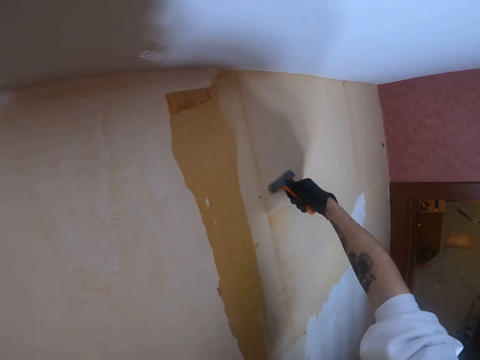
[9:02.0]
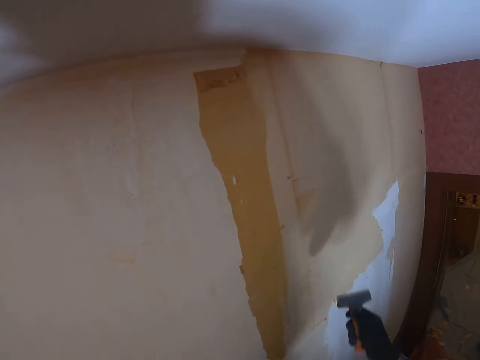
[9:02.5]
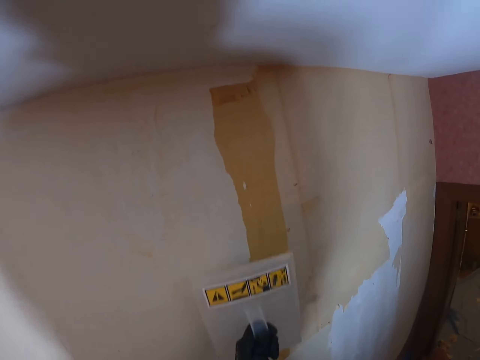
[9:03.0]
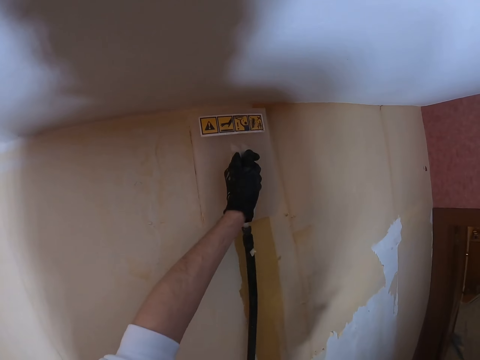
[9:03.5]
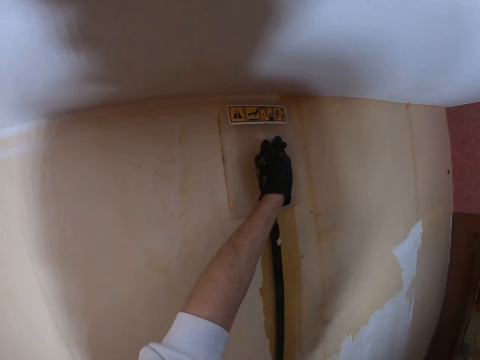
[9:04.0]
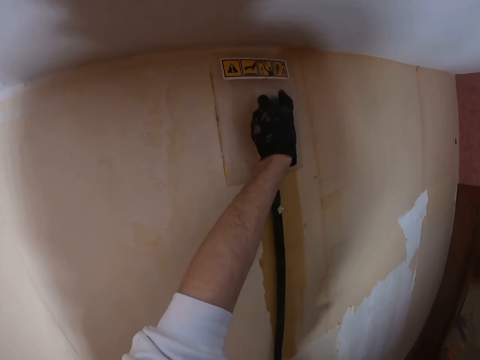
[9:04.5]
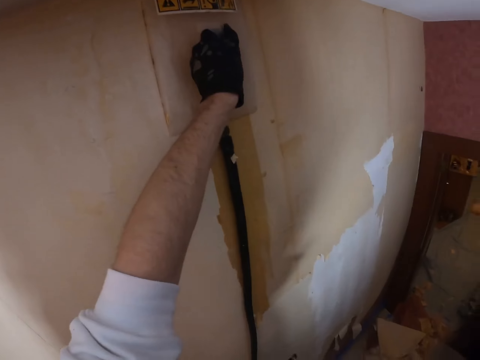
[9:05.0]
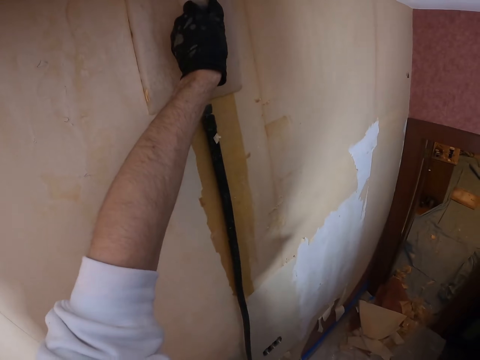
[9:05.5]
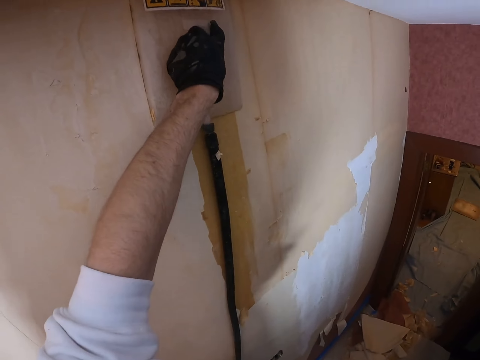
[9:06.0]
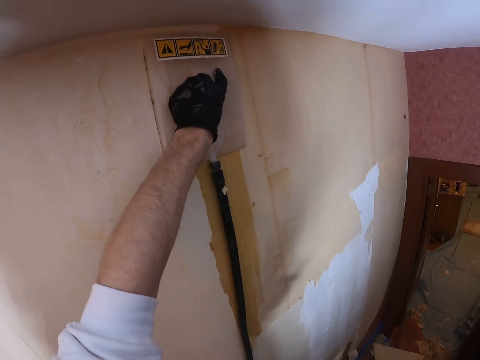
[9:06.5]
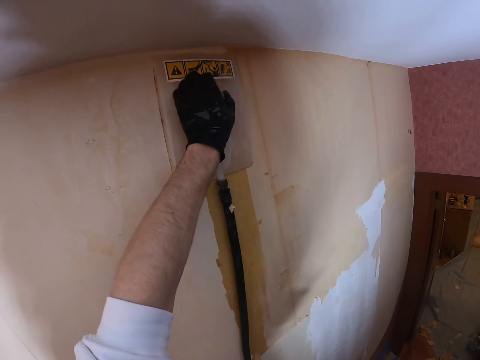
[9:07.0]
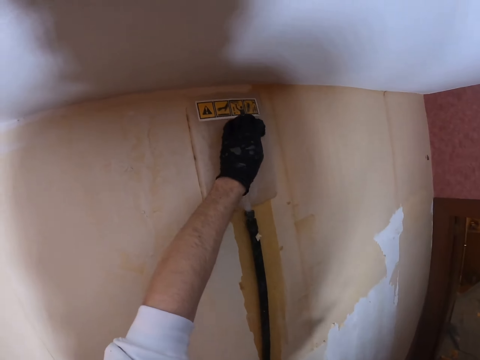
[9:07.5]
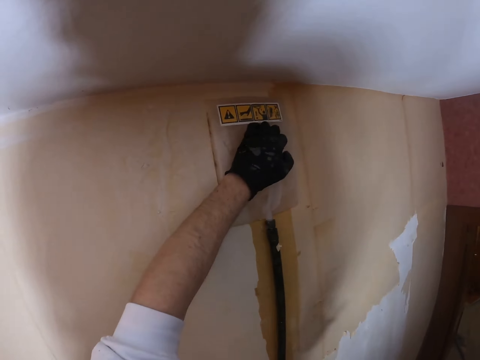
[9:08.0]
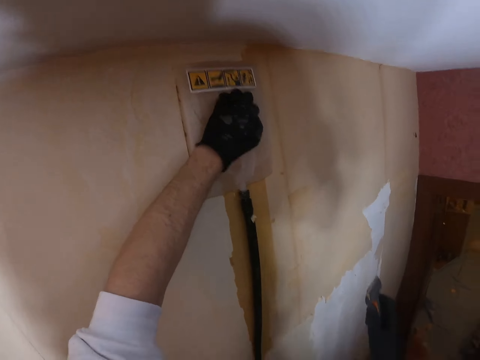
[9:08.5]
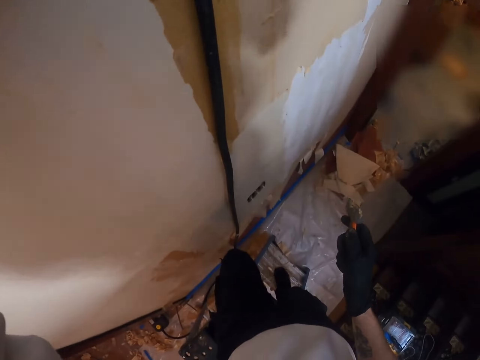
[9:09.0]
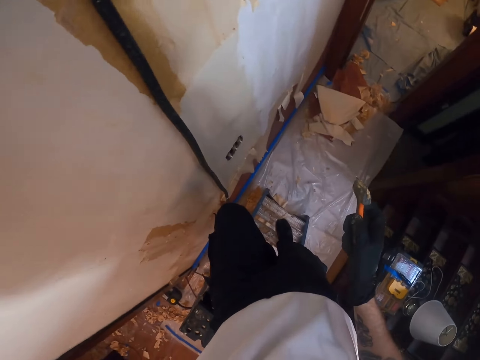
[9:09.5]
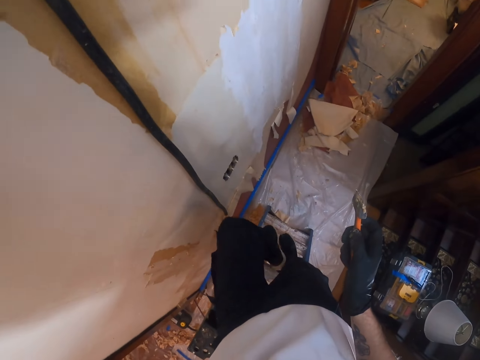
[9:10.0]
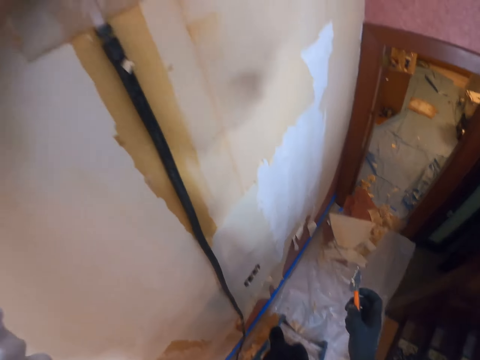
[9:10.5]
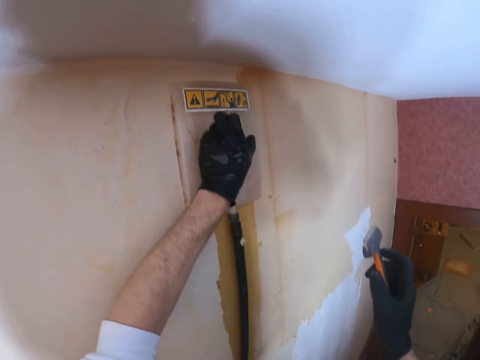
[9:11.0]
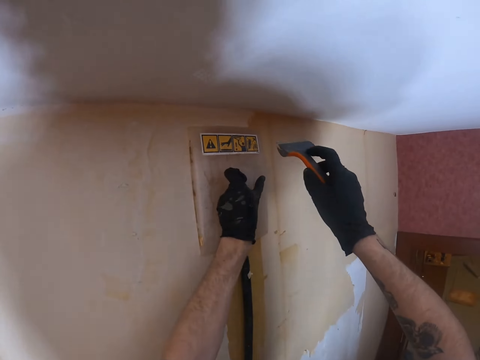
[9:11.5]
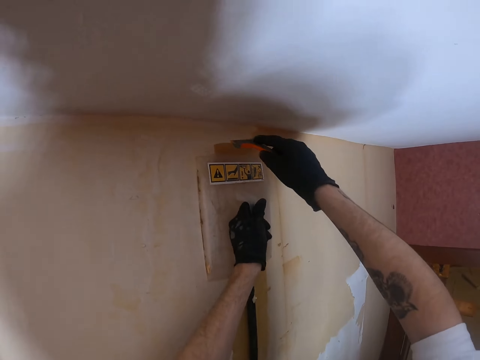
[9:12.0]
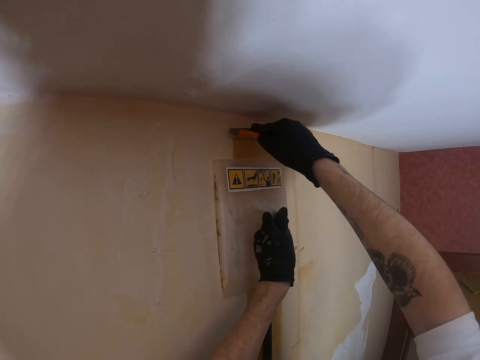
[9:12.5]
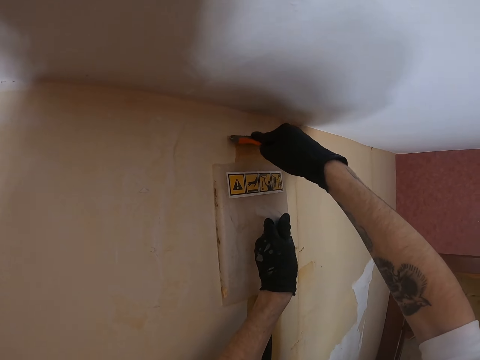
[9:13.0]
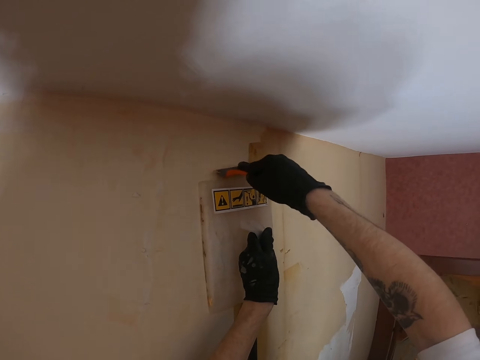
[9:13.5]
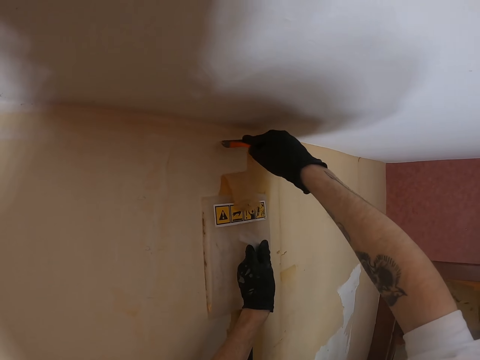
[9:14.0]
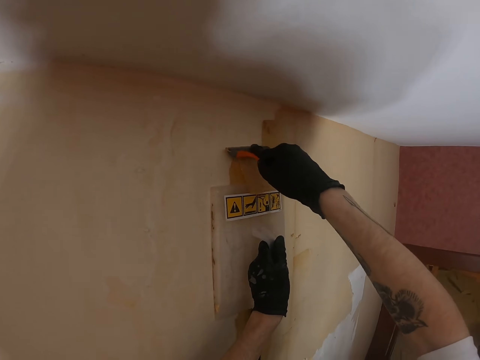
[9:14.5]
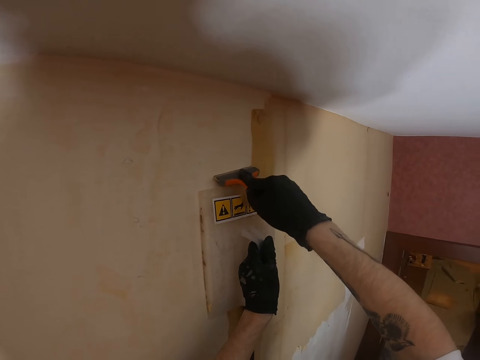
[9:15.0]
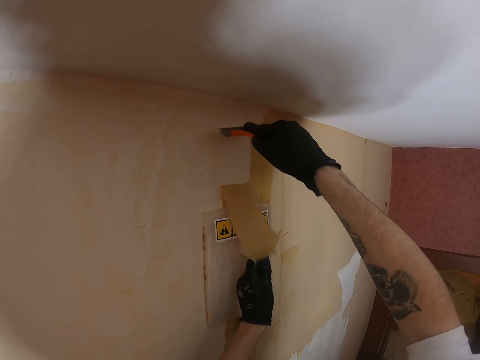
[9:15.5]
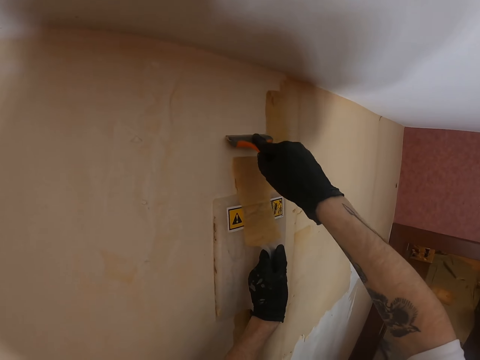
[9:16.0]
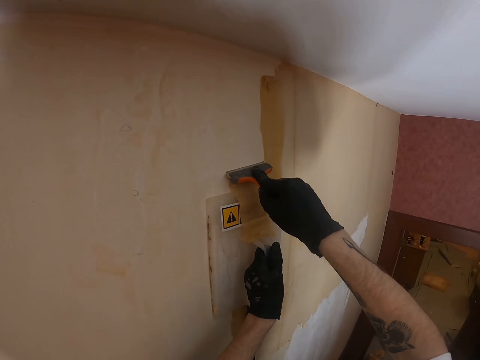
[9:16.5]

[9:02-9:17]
The camera wearer moves the left hand. They adjust a sander on a wall. They lift the plastic float and place the plastic float on the wall. They look around. They move the plastic float on the wall. They lift the right hand. They look around a room. They make a step on the ladder. They adjust themselves on the ladder. They lift the right hand. They move the plastic float. They remove paint or wallpaper from the wall with a scraper.

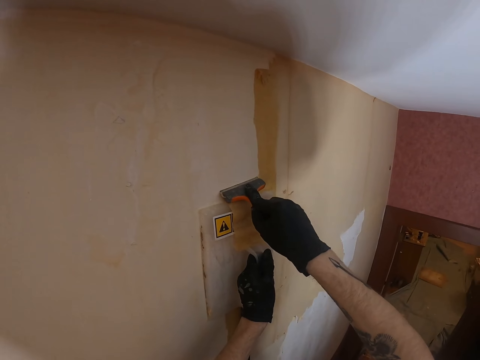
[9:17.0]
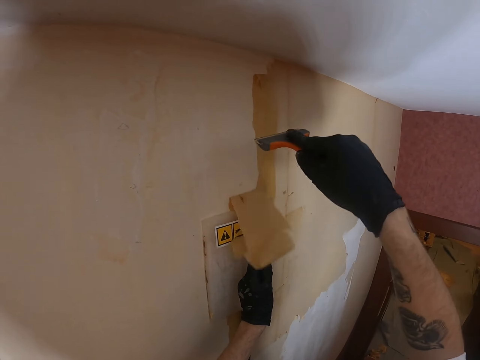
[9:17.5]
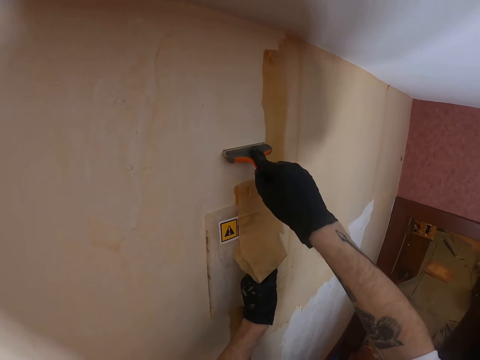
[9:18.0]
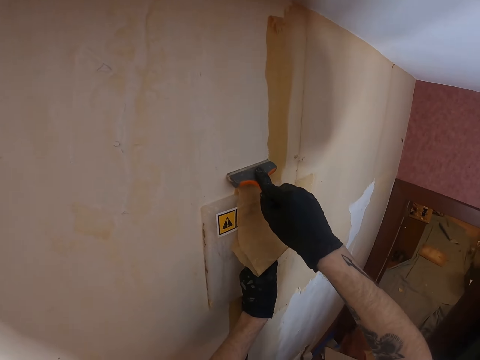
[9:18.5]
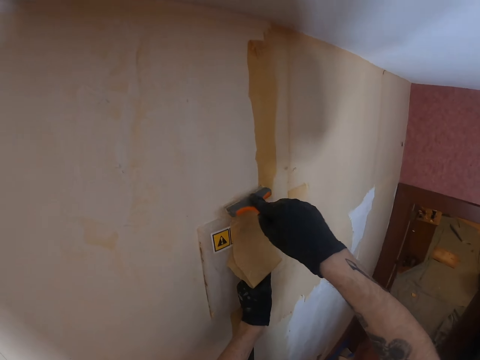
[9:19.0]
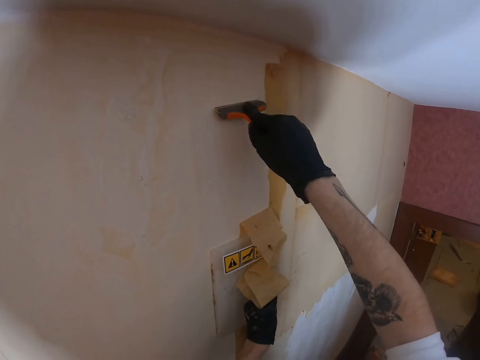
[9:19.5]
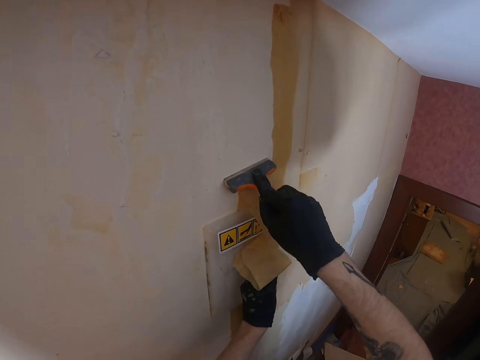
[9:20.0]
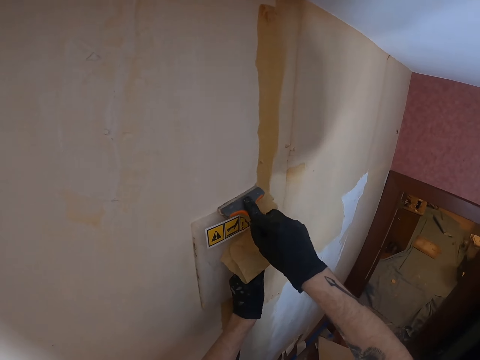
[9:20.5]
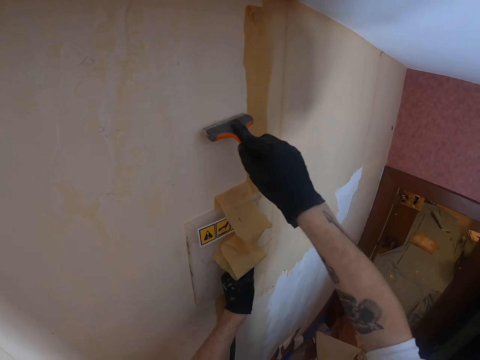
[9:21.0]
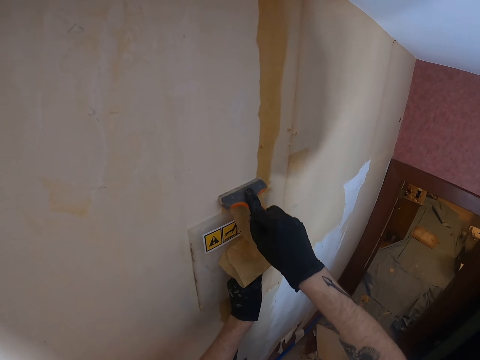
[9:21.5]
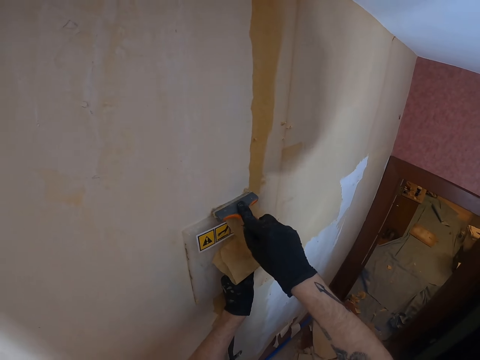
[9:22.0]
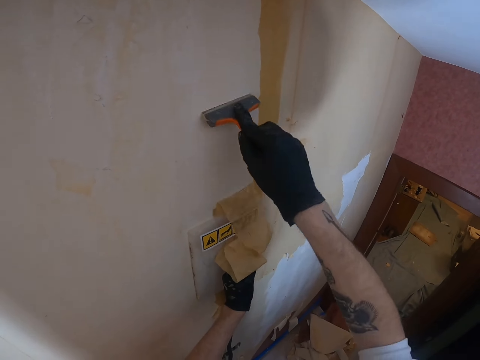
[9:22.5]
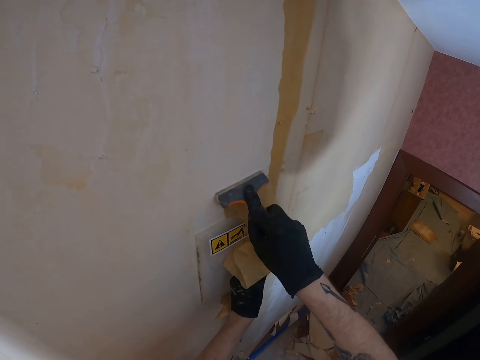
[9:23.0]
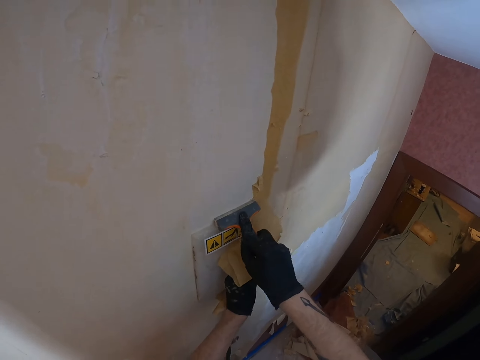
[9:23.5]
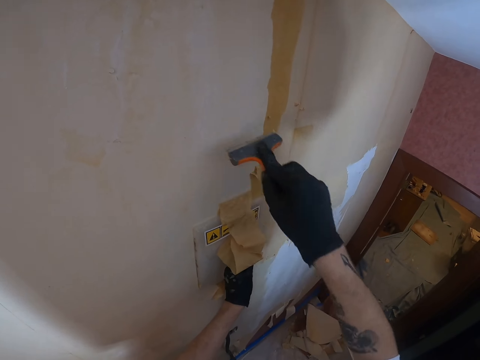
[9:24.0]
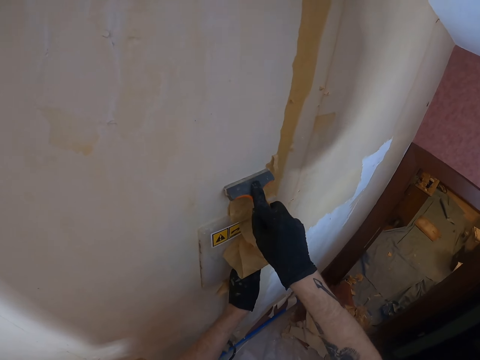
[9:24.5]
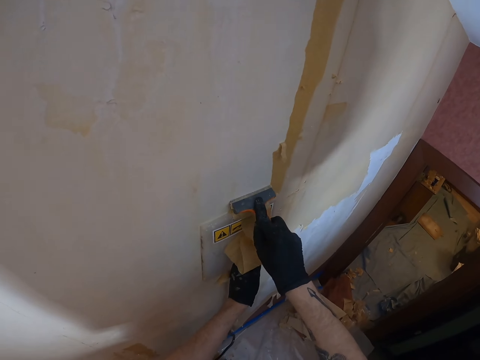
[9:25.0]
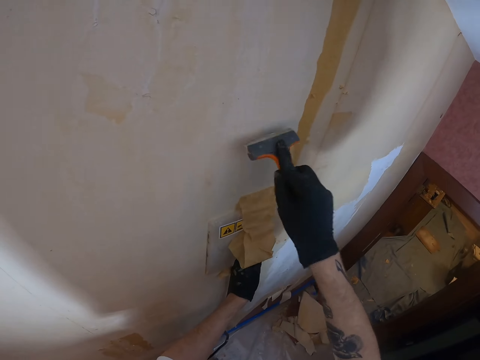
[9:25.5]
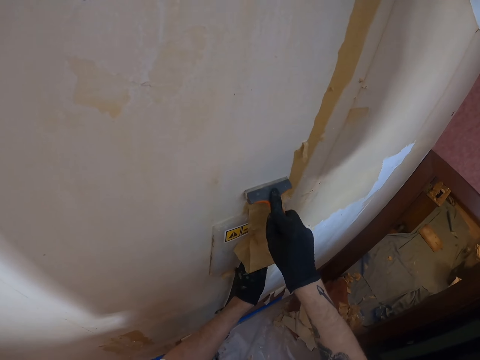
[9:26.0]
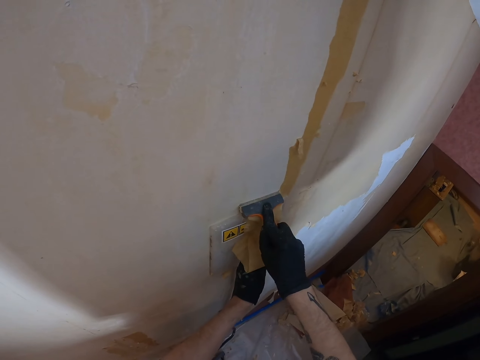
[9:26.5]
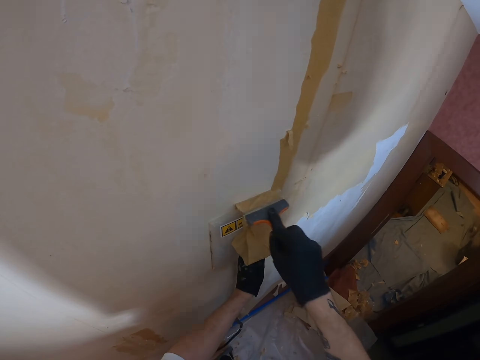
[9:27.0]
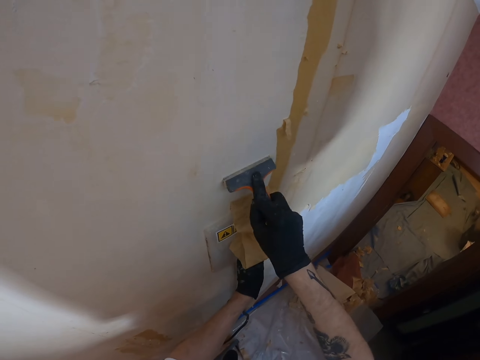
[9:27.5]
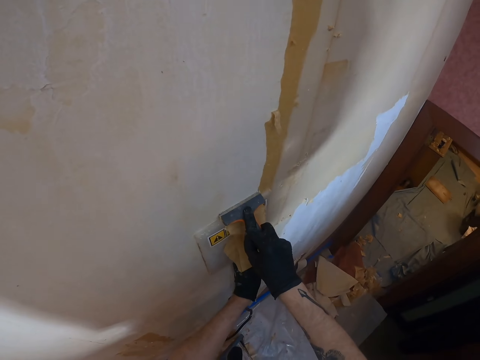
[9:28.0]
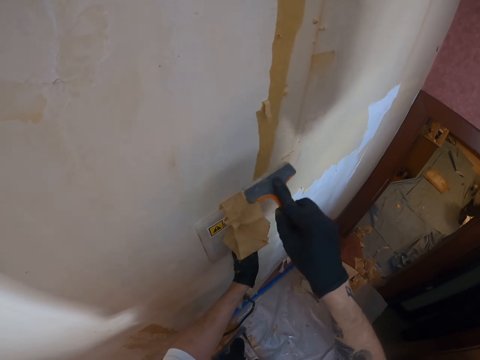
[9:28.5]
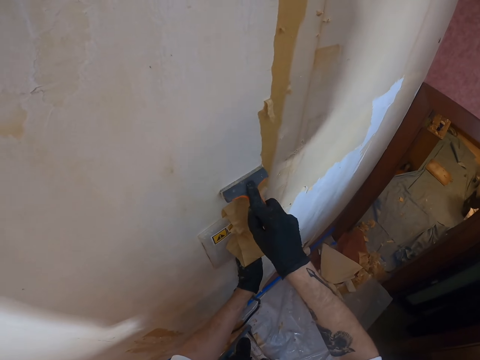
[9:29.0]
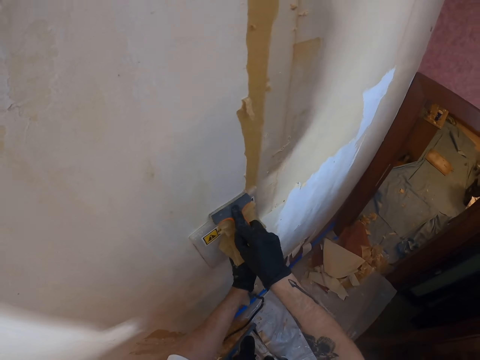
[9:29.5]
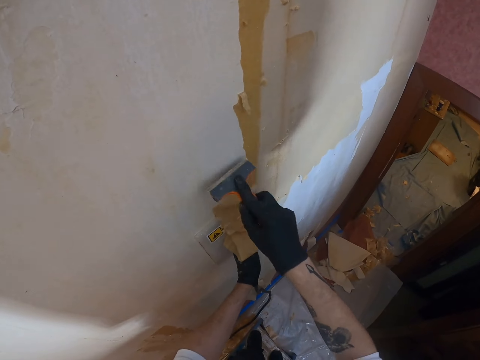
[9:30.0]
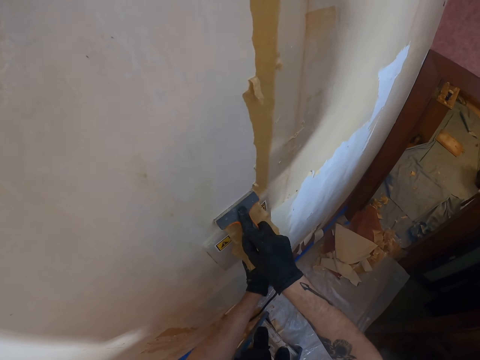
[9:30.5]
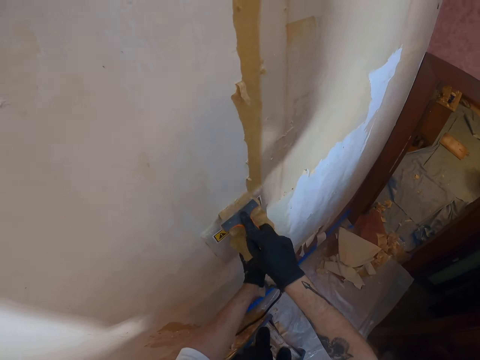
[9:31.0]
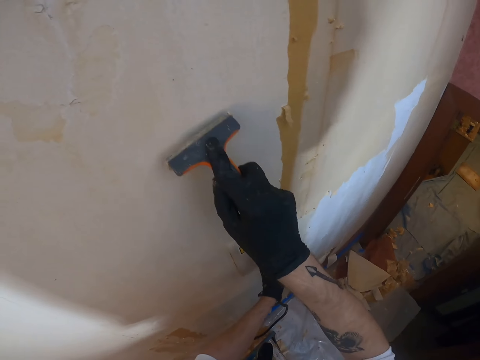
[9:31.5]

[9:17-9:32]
The camera wearer moves the plastic float. They remove paint from the wall with a scraper.
